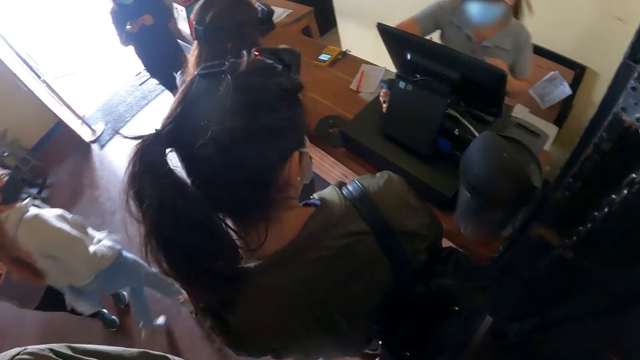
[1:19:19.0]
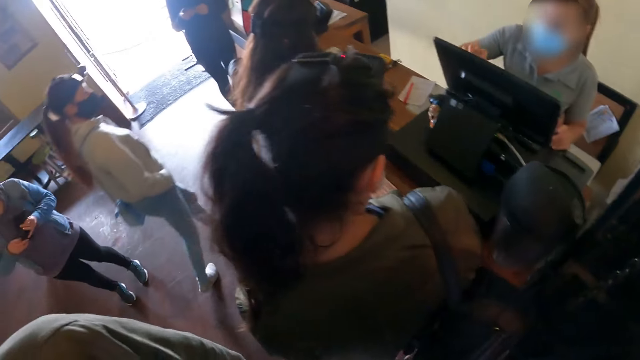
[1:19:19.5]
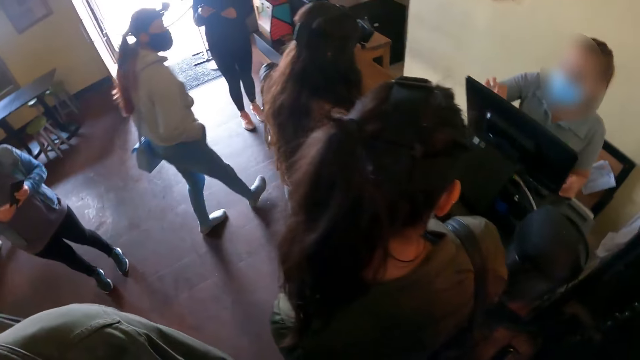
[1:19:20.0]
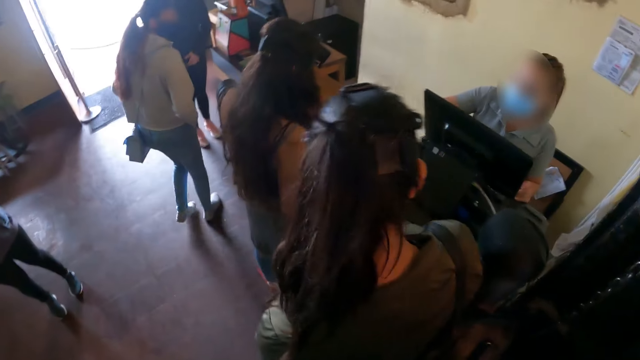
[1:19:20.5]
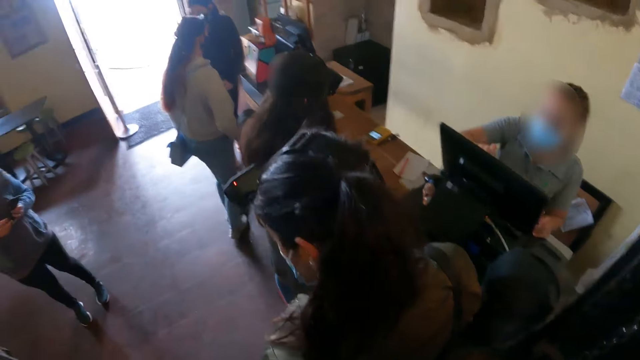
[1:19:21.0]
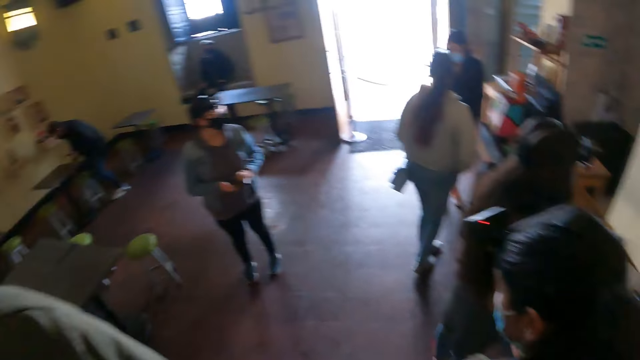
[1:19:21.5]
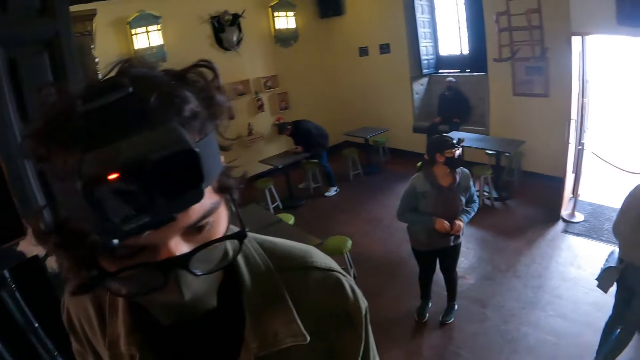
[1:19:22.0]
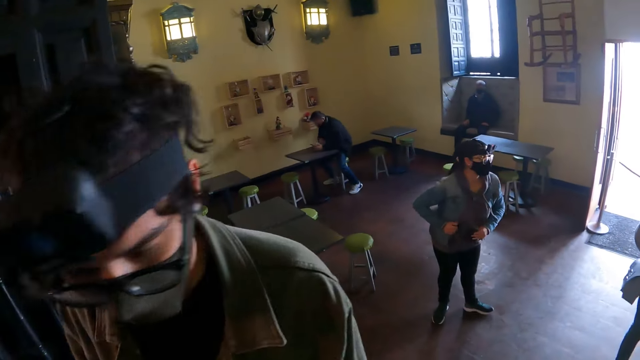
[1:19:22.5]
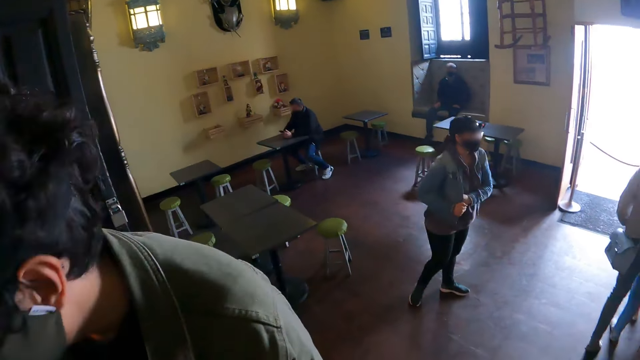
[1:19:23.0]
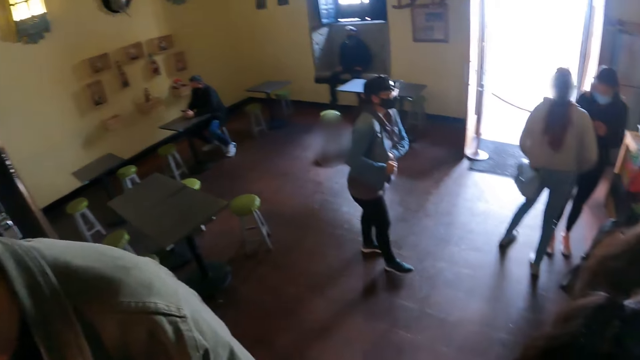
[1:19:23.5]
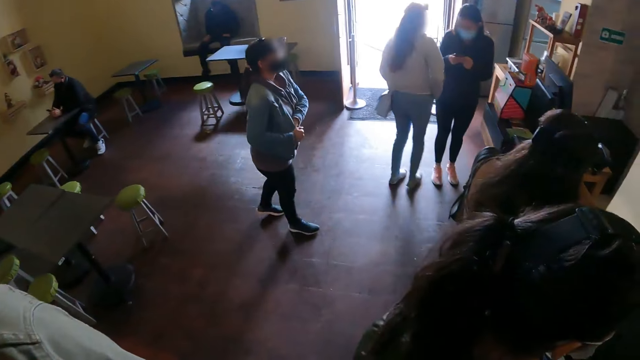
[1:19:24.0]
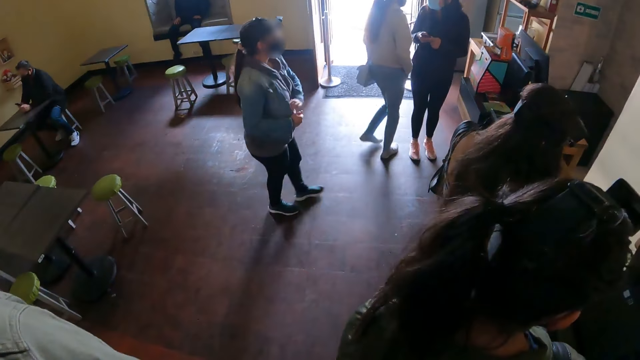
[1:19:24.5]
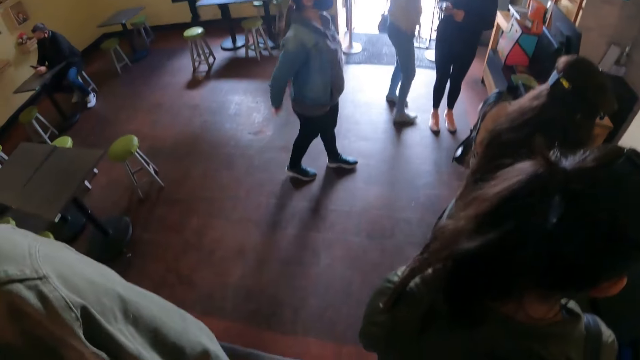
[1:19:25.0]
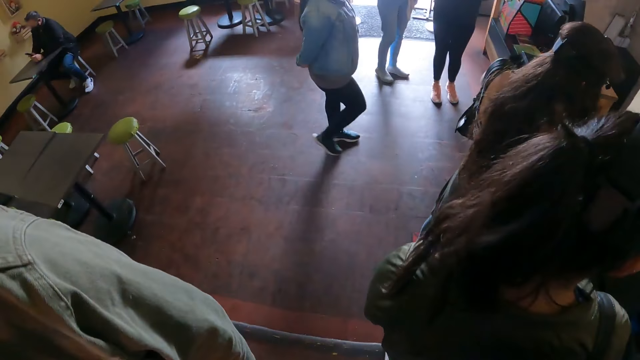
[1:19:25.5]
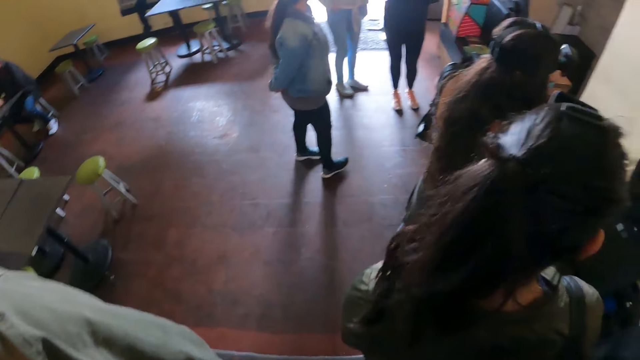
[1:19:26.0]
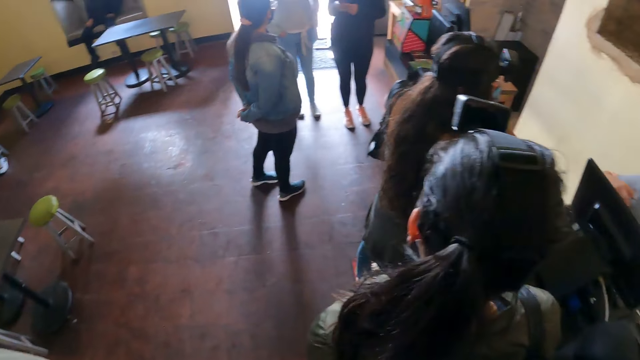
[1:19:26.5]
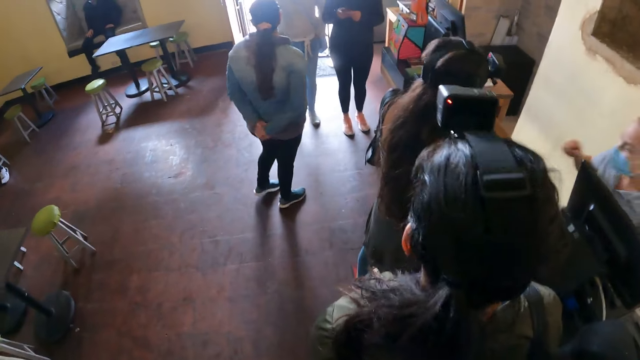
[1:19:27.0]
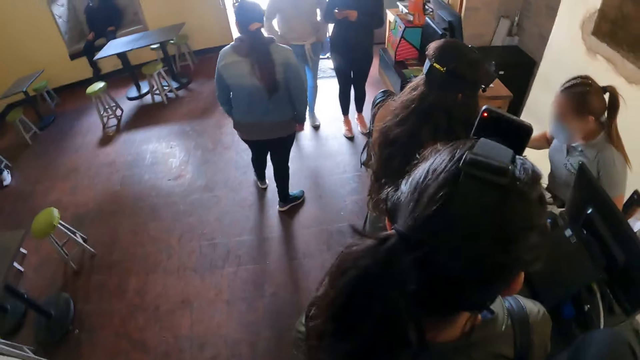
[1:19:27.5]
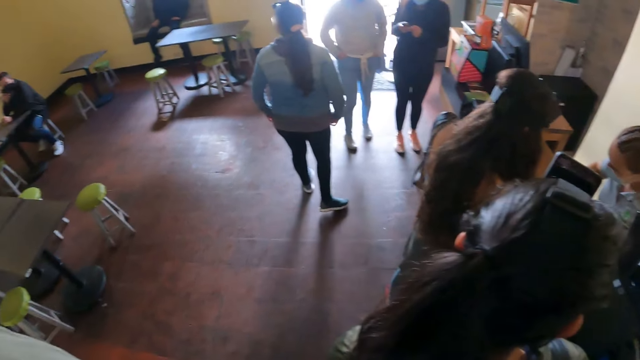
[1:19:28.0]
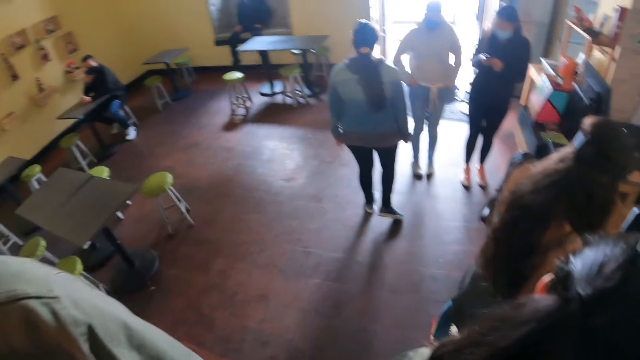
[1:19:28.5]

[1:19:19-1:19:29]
The camera wearer looks around the restaurant.

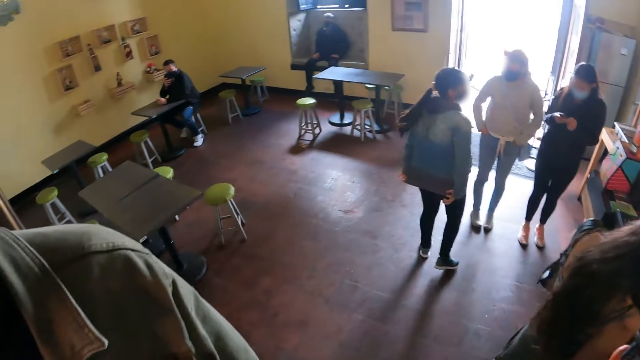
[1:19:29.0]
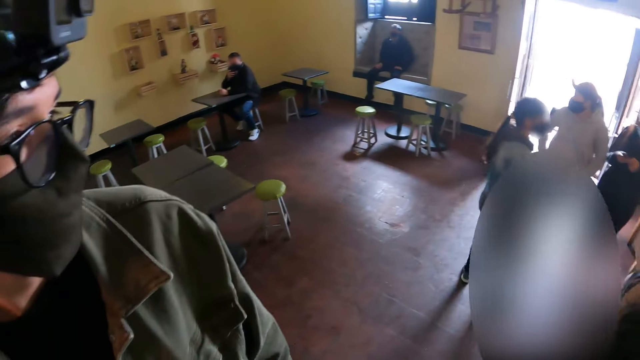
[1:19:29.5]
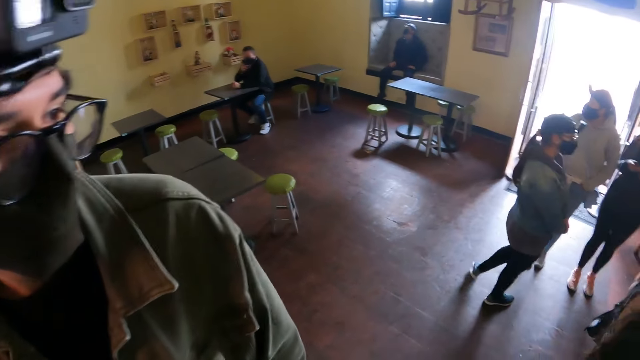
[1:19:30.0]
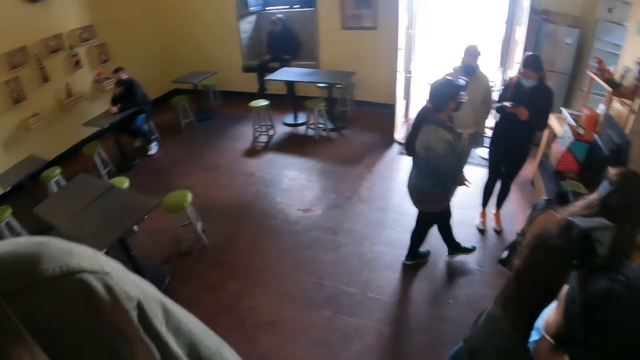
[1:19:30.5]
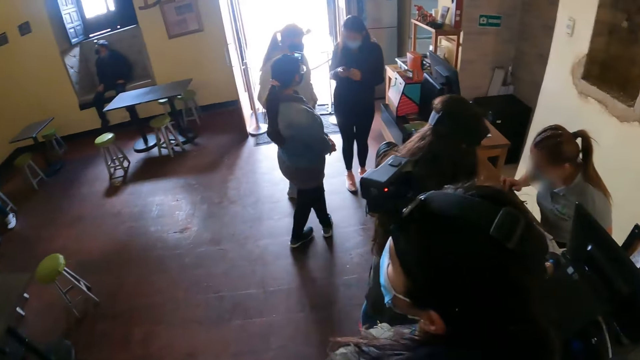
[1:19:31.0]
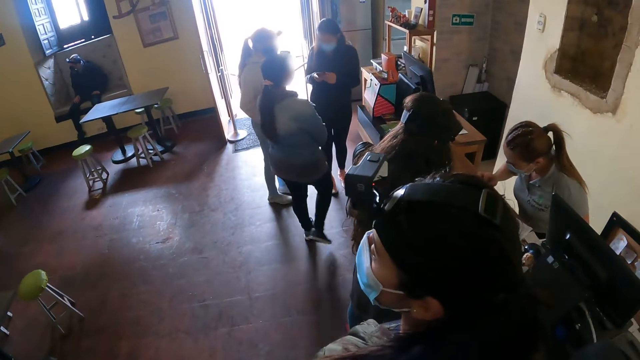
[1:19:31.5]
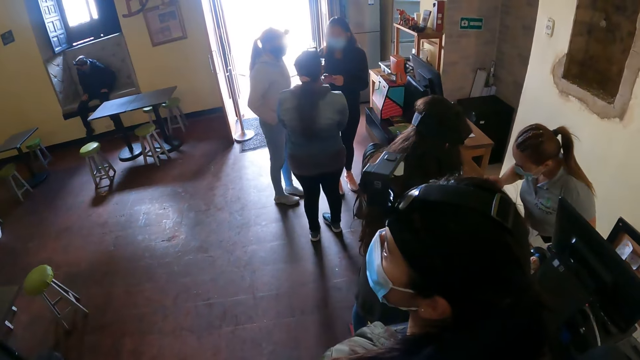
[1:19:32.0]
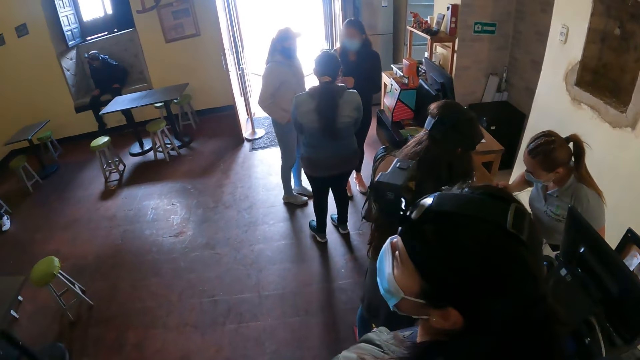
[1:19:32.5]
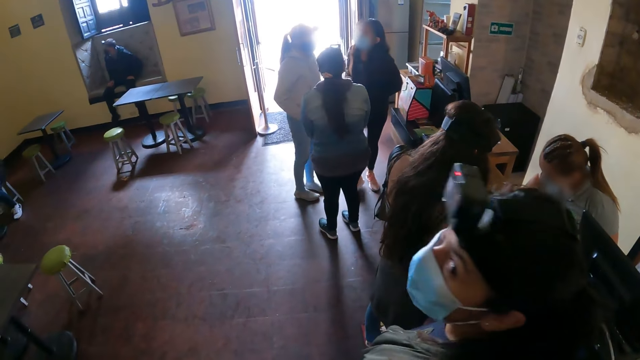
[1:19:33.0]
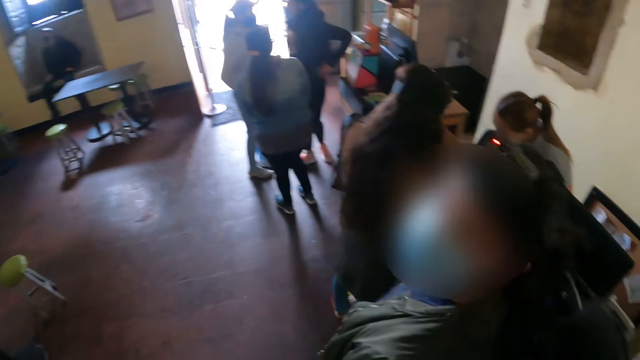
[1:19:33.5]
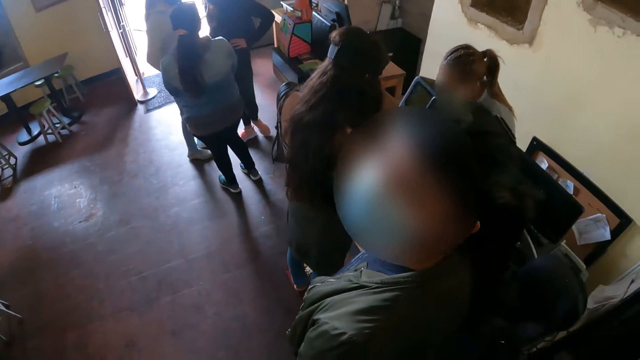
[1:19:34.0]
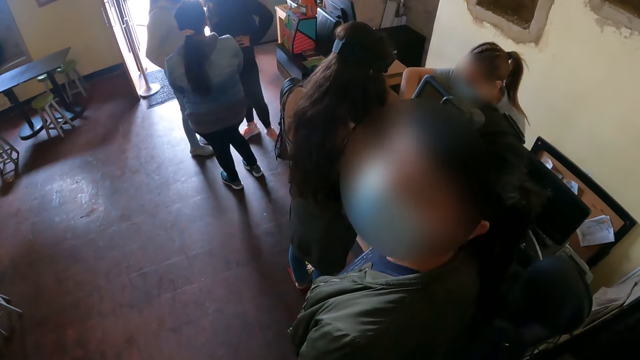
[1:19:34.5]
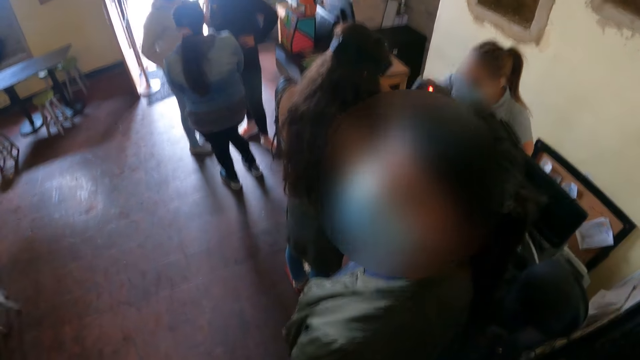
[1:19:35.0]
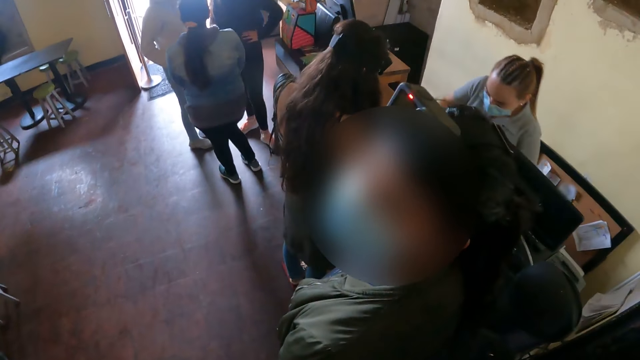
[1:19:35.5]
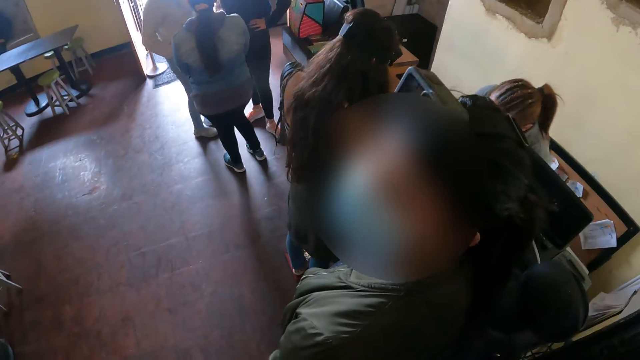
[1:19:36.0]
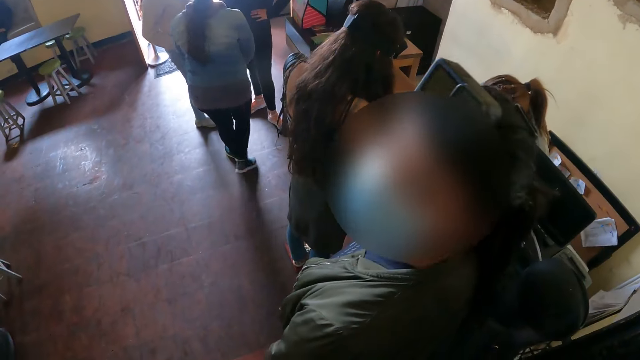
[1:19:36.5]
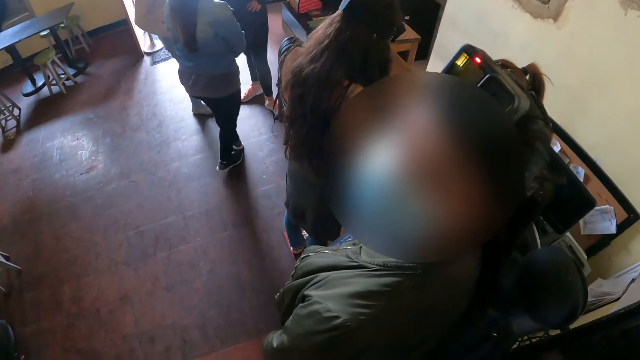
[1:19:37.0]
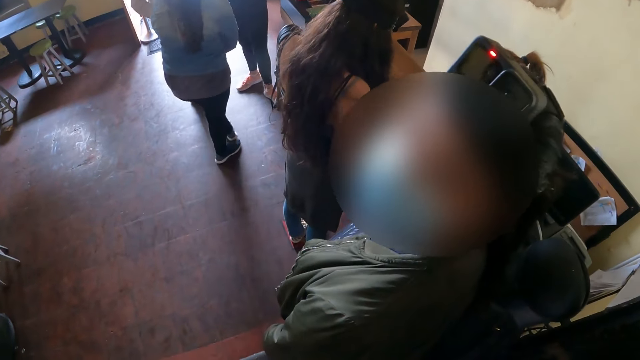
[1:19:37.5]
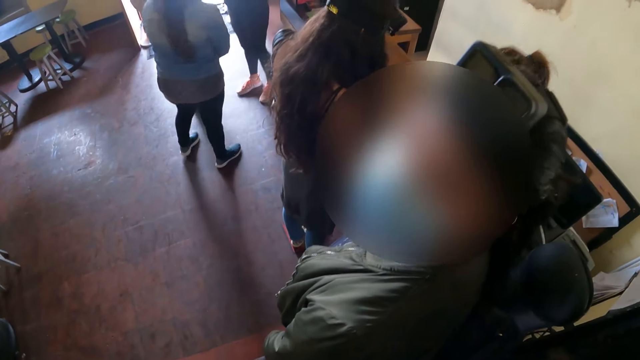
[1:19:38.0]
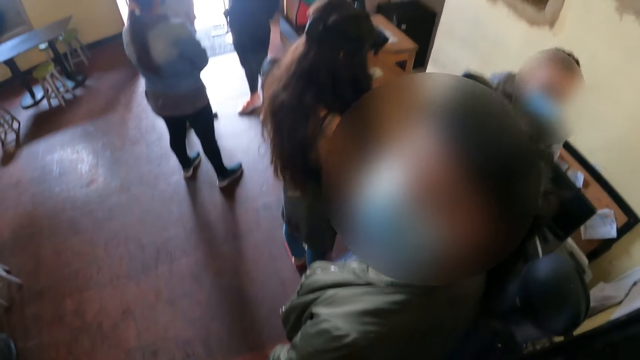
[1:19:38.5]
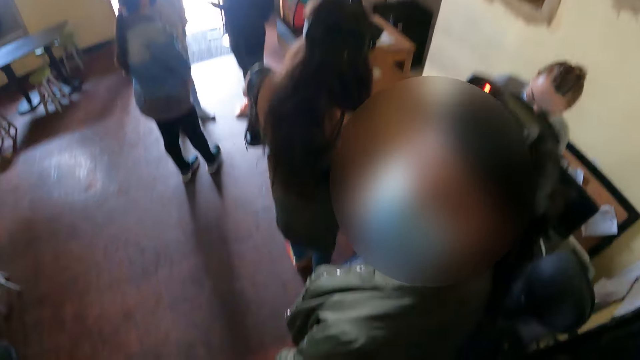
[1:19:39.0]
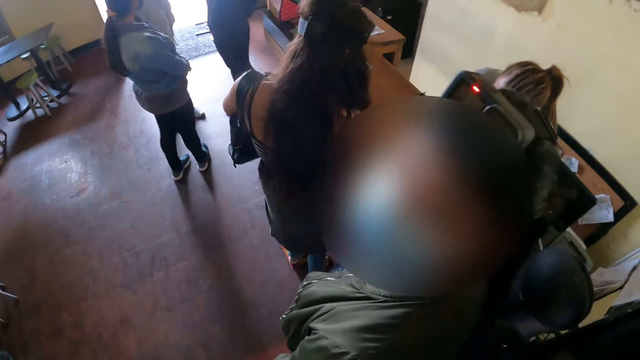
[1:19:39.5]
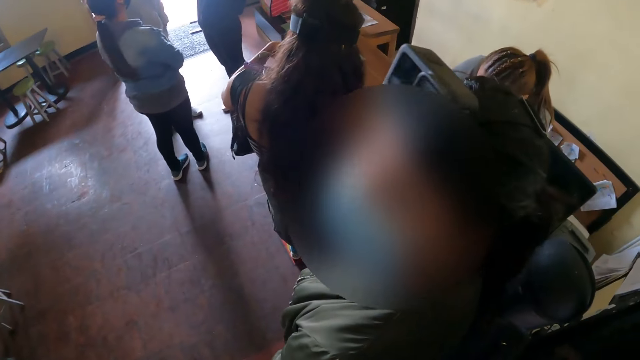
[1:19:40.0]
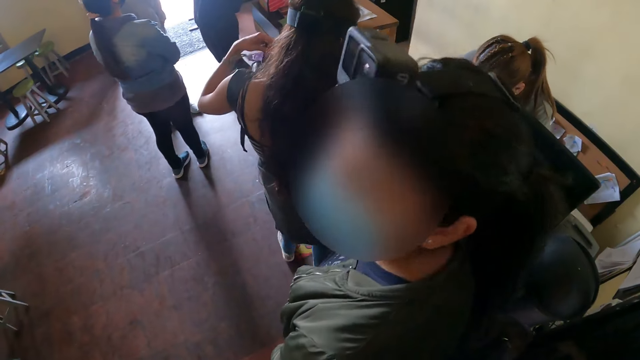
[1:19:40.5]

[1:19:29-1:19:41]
A woman looks at the camera wearer. The camera wearer looks around the restaurant. The woman looks at the camera wearer. The camera wearer stands in the restaurant and interacts with the woman.
